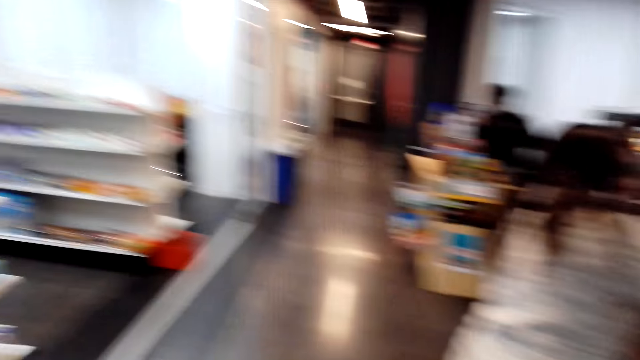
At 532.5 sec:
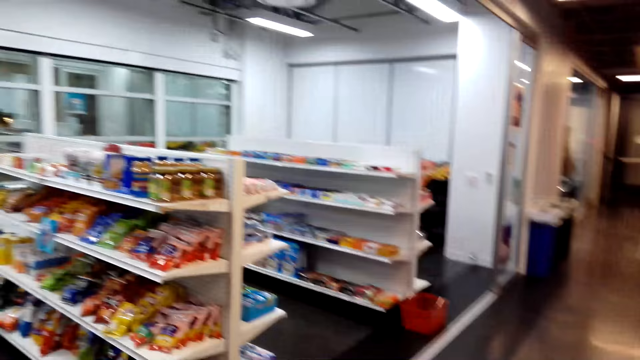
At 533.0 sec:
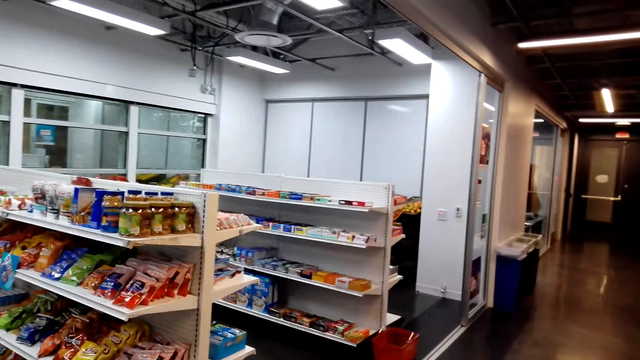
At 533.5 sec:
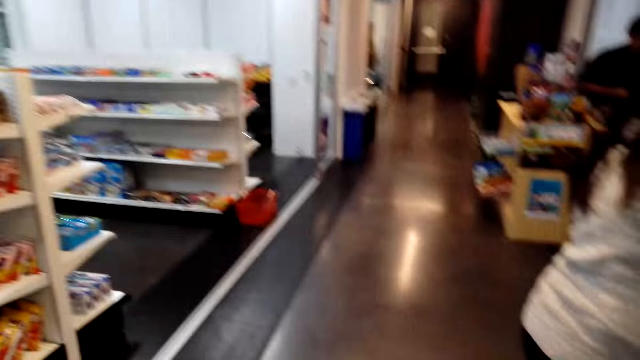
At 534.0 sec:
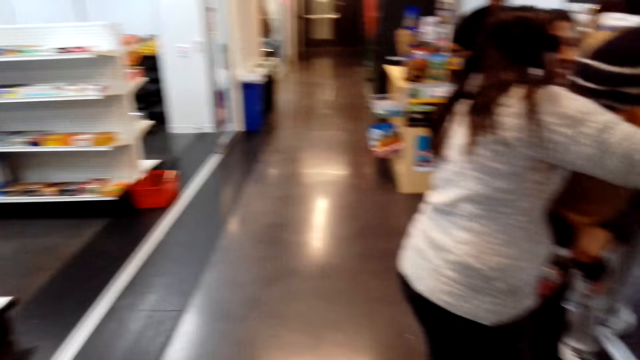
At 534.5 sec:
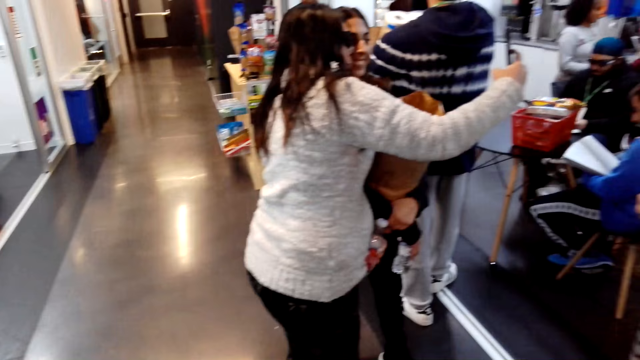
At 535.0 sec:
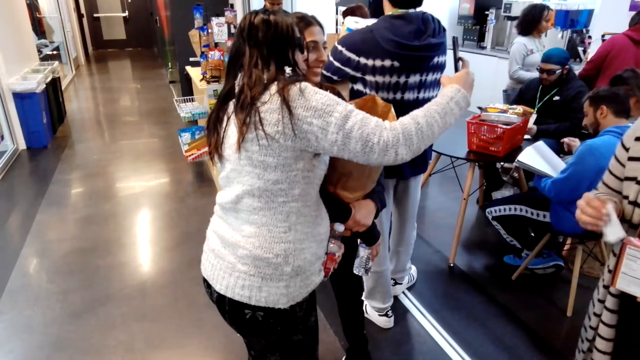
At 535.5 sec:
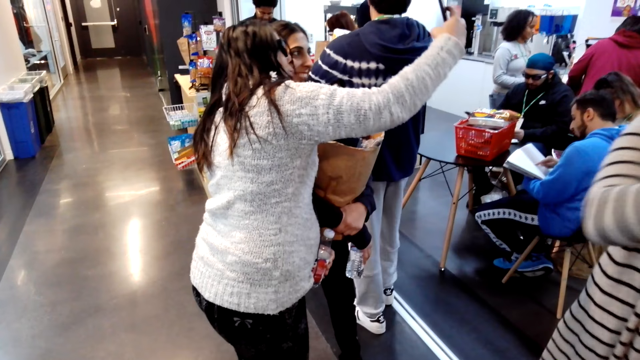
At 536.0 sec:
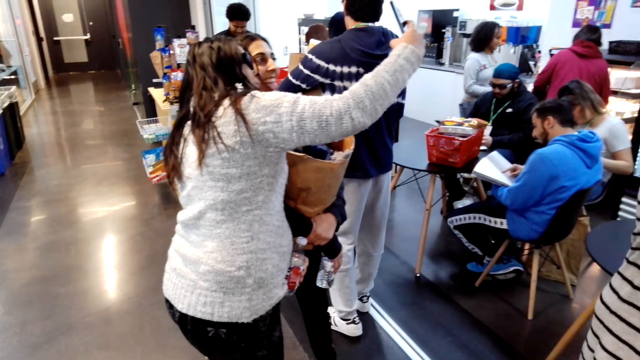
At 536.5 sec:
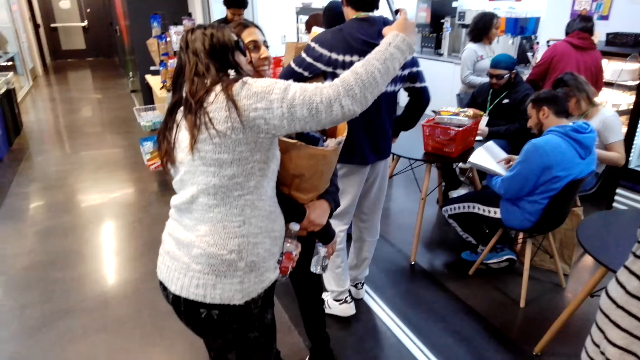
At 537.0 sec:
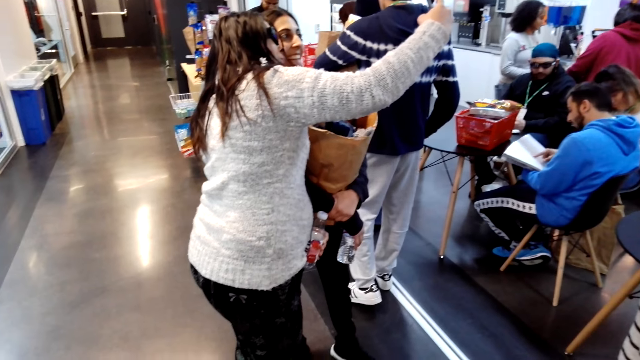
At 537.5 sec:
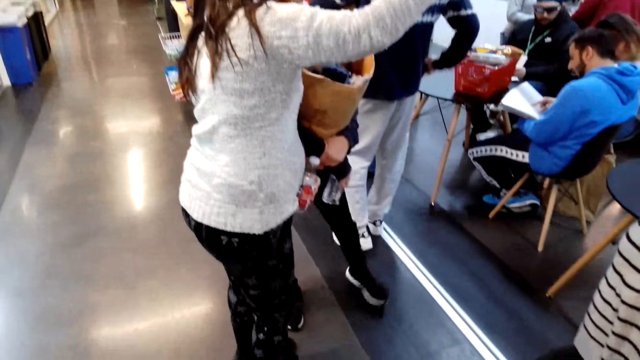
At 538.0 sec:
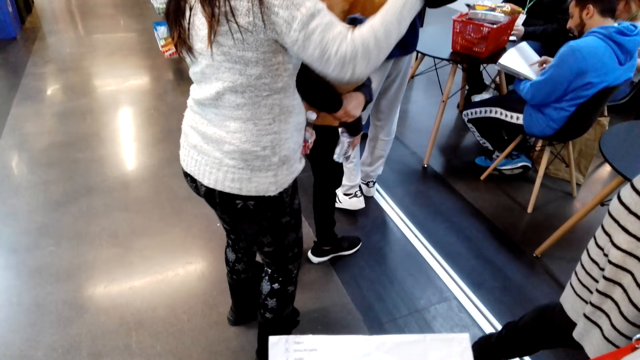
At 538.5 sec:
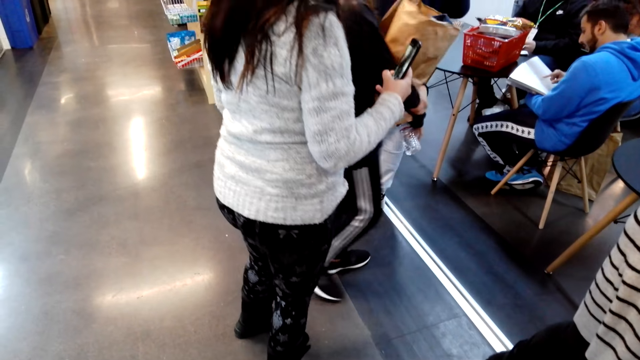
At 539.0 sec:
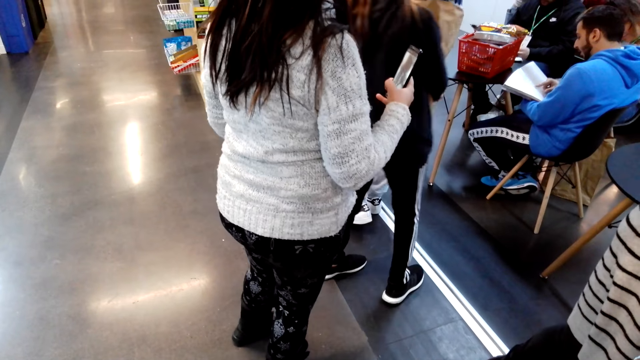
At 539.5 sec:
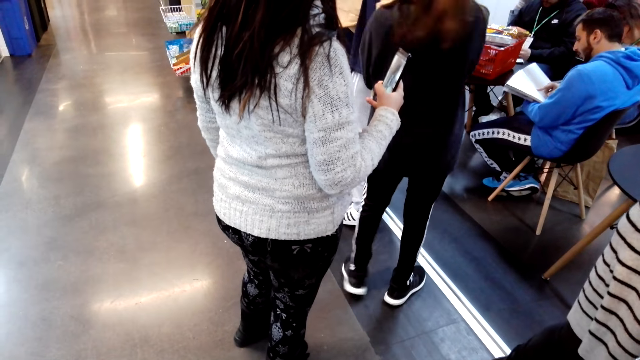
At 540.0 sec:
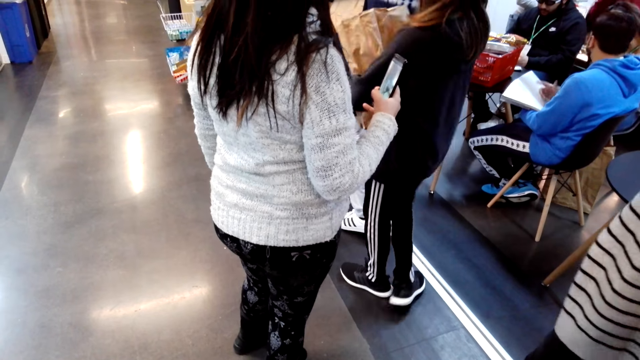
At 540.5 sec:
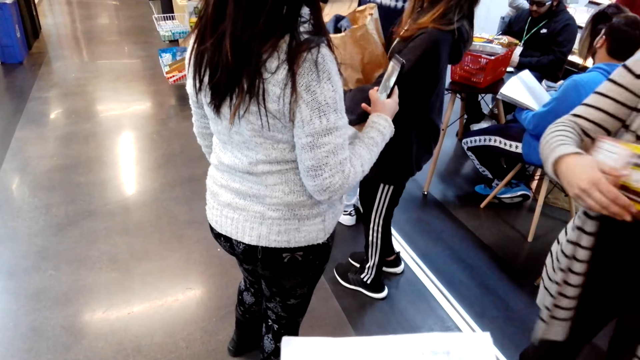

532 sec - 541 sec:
The camera wearer walks at the supermarket.

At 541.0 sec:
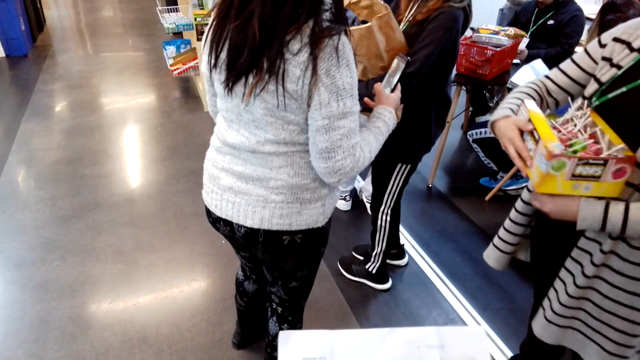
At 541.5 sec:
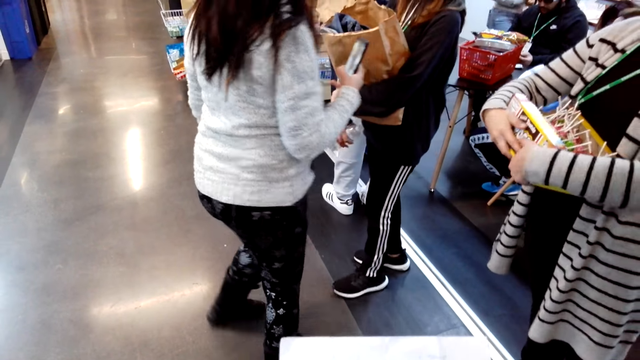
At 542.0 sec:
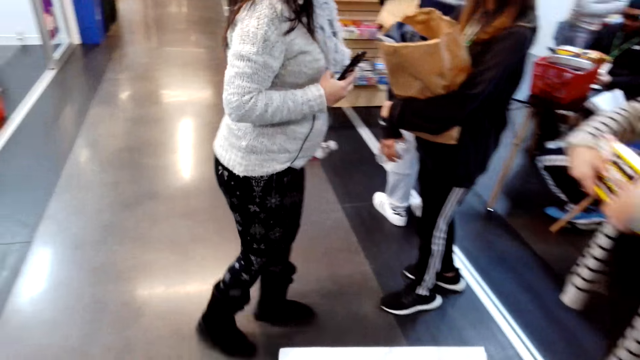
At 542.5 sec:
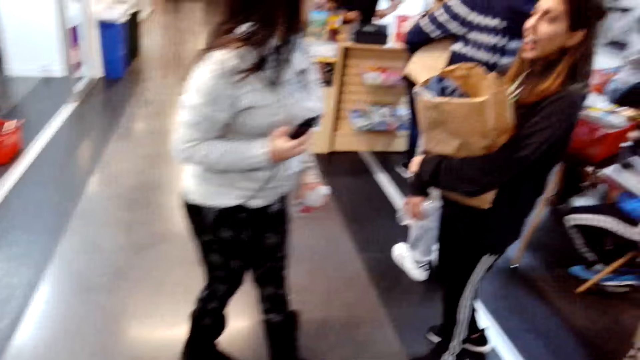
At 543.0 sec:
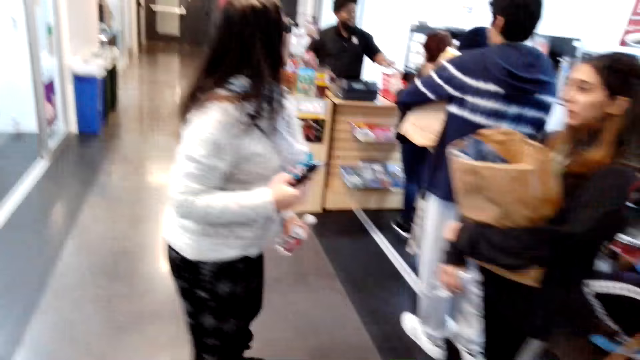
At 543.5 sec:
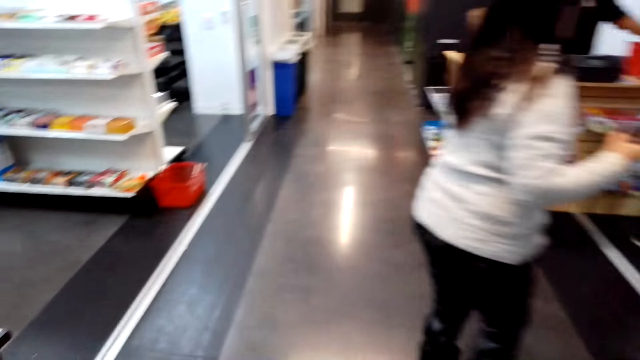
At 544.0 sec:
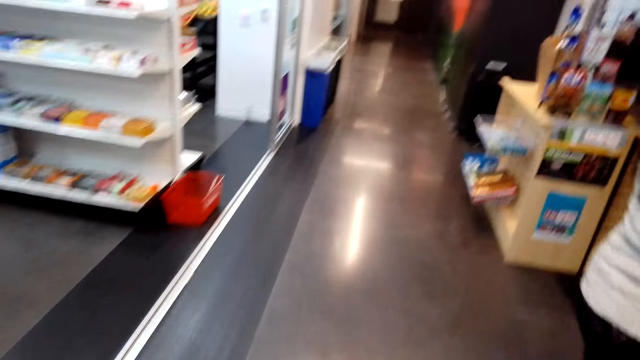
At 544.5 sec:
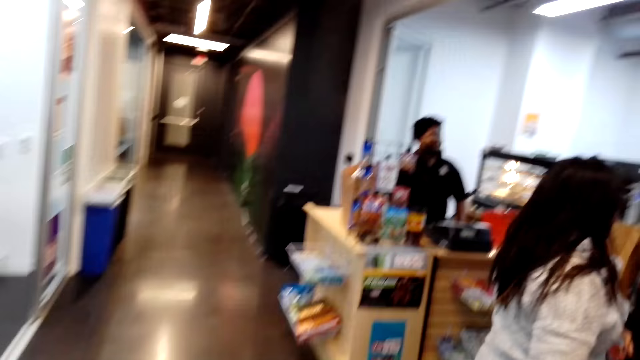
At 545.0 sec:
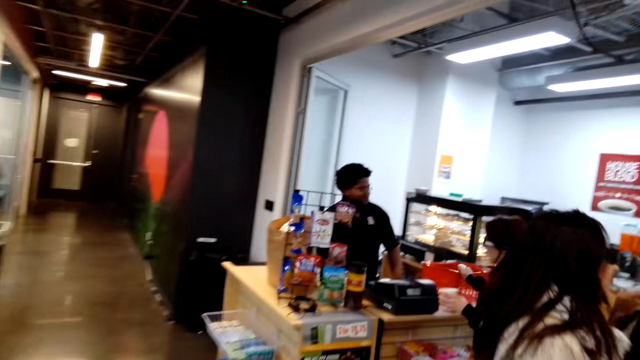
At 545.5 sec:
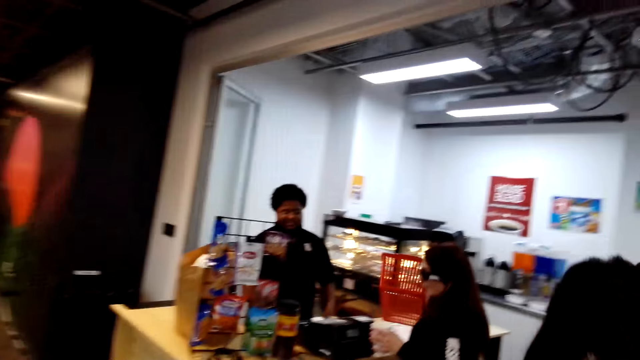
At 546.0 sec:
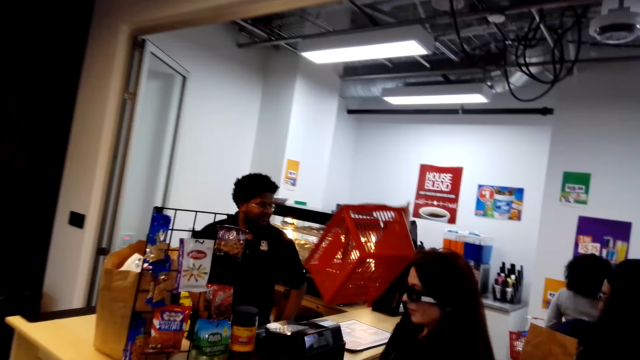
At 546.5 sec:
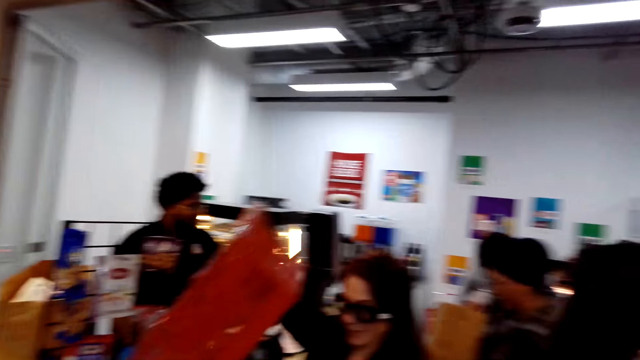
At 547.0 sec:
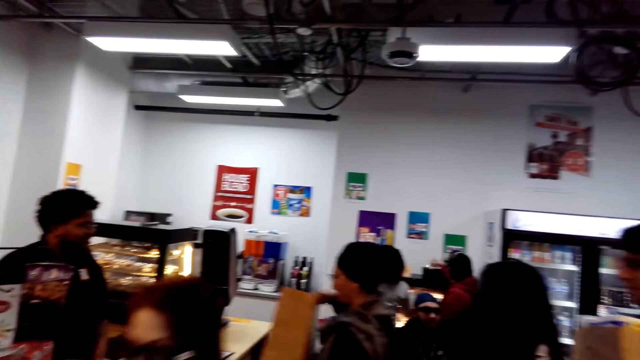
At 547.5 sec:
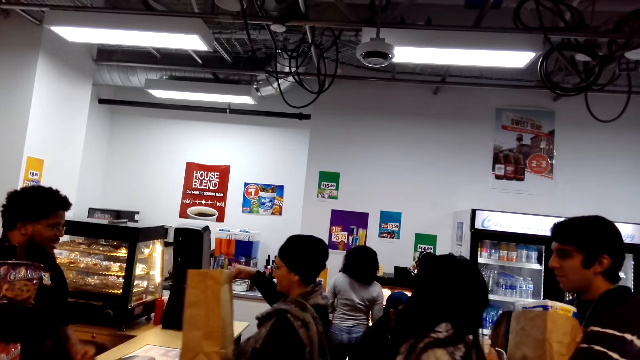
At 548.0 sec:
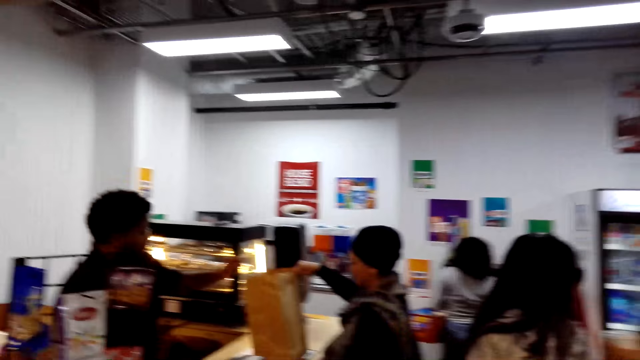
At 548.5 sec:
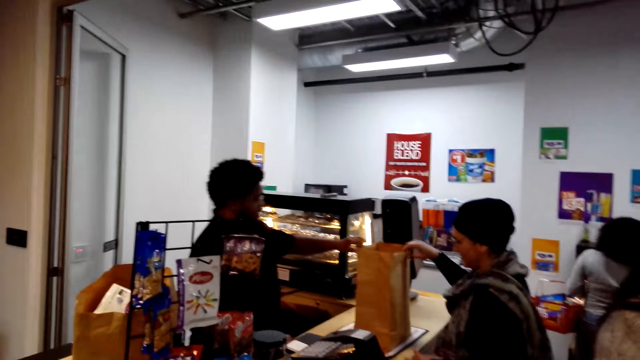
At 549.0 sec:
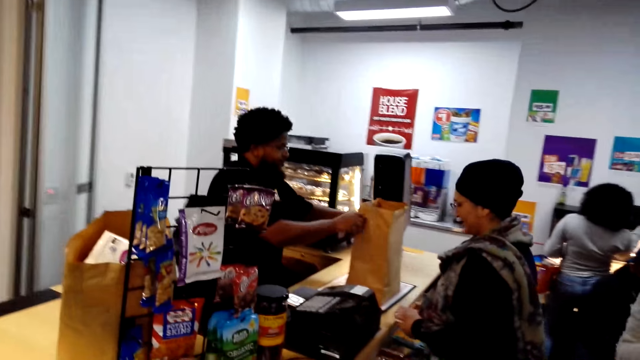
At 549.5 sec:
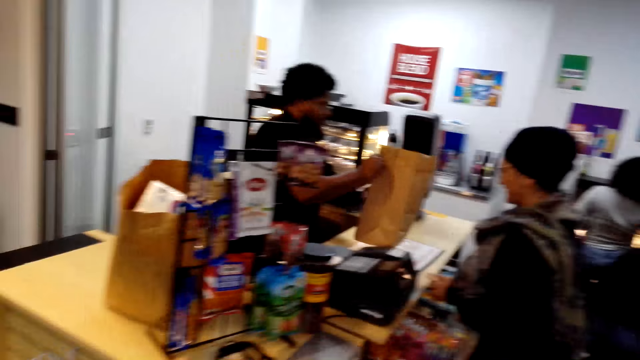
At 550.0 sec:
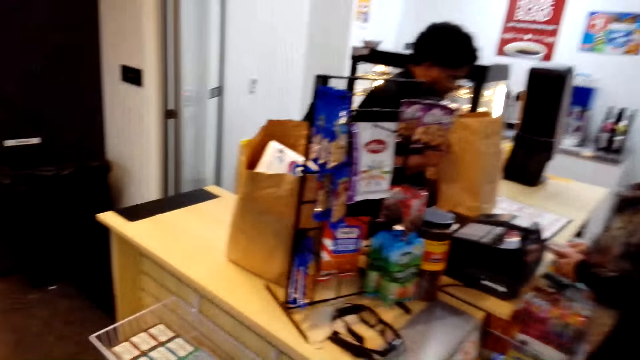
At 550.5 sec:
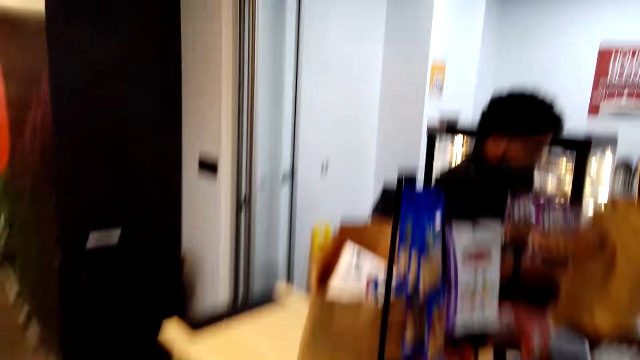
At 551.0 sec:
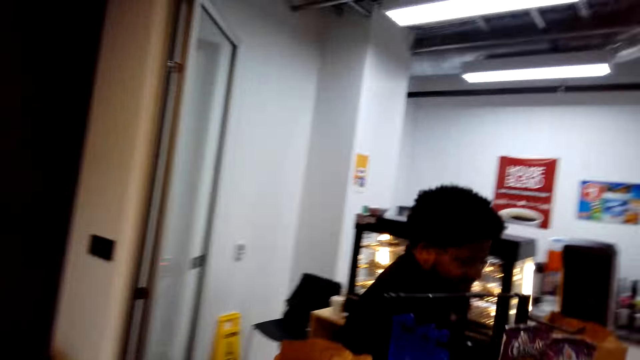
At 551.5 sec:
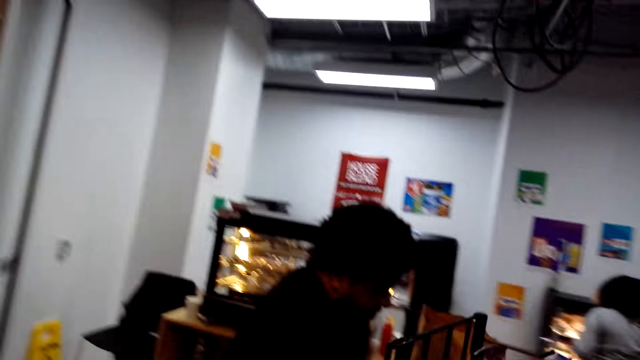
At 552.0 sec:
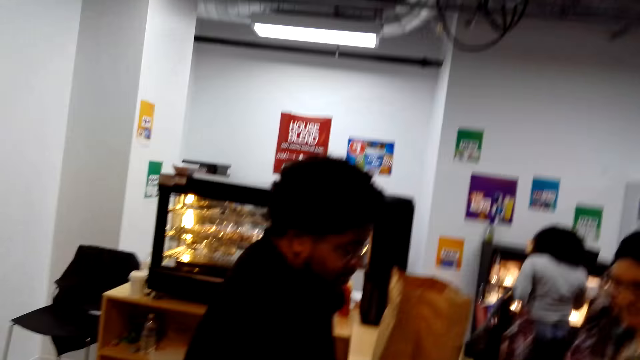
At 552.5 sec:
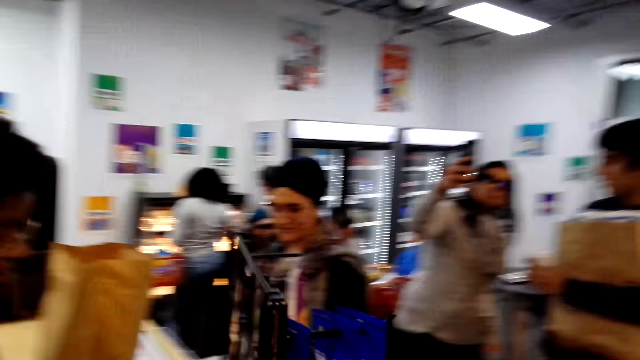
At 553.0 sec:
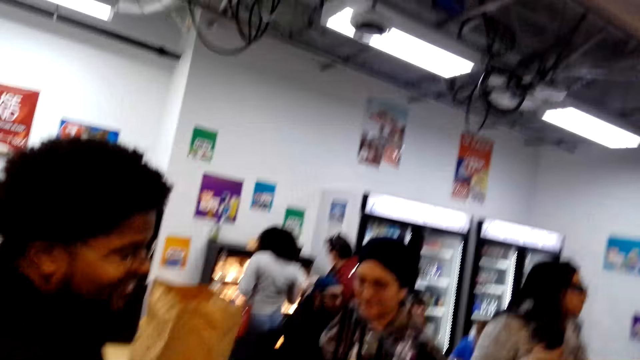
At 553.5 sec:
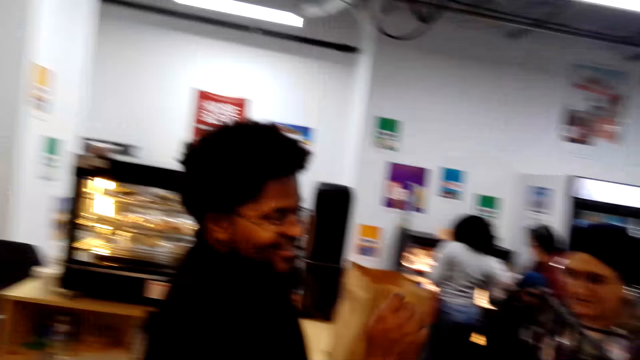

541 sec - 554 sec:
The camera wearer walks toward the counter.
